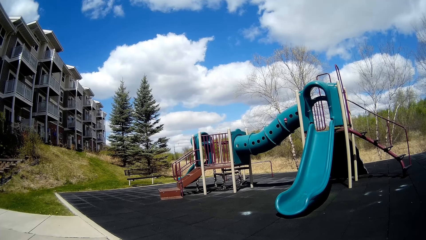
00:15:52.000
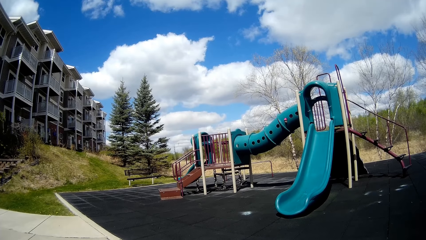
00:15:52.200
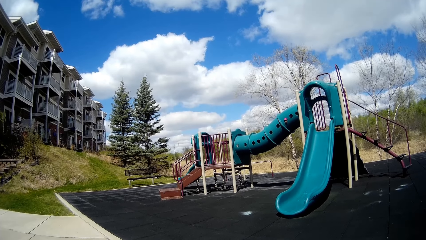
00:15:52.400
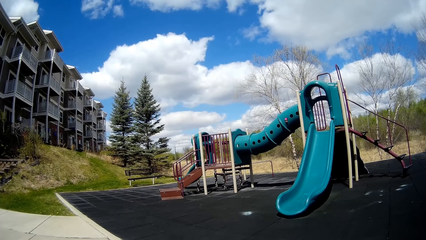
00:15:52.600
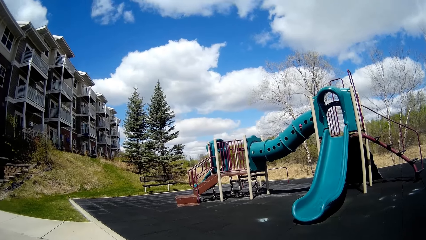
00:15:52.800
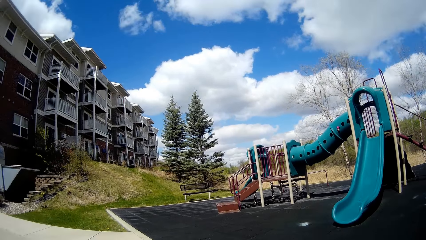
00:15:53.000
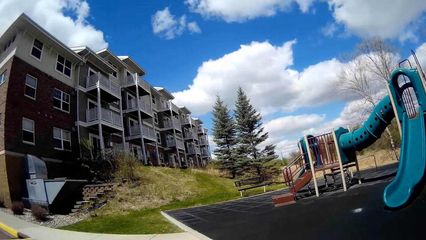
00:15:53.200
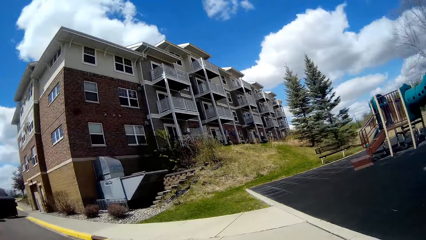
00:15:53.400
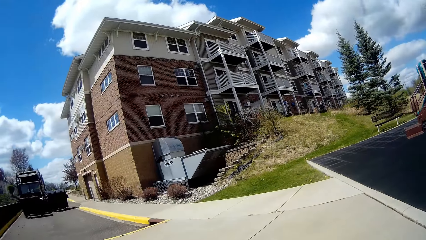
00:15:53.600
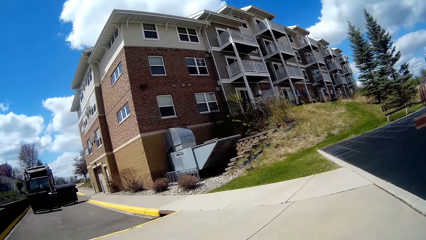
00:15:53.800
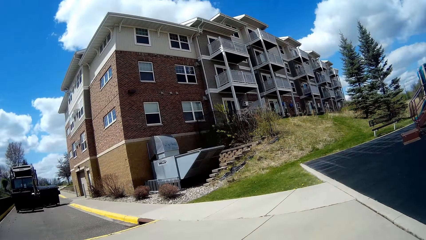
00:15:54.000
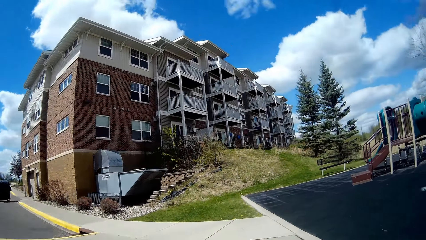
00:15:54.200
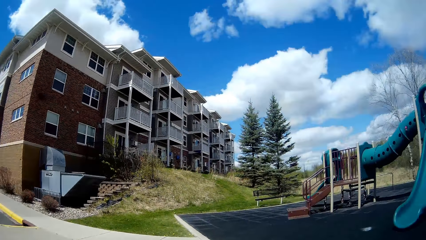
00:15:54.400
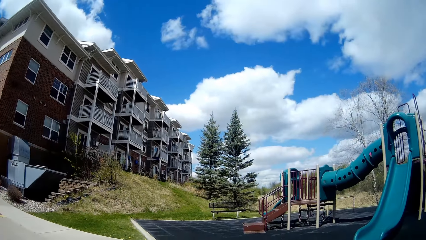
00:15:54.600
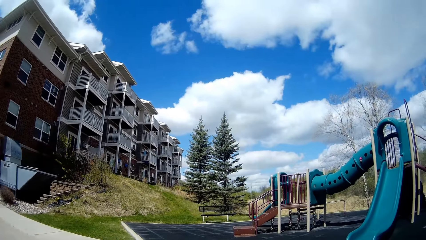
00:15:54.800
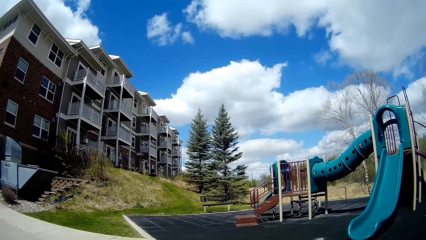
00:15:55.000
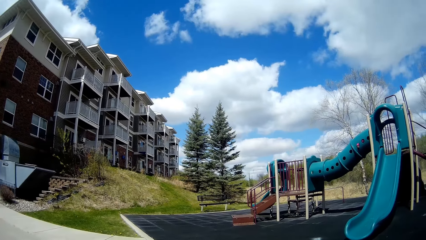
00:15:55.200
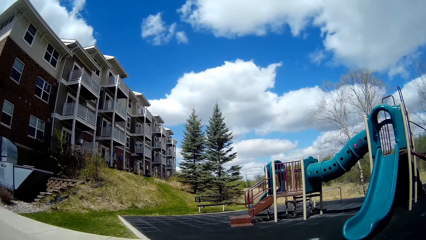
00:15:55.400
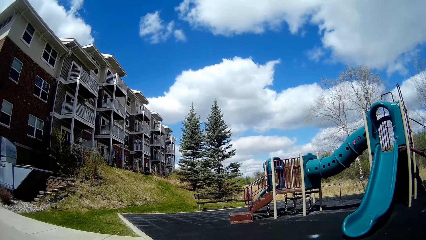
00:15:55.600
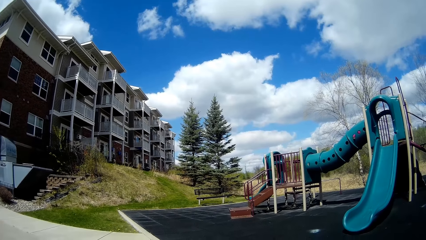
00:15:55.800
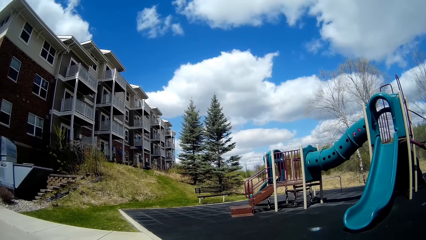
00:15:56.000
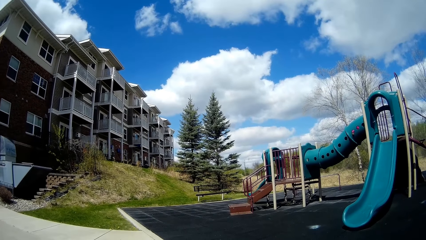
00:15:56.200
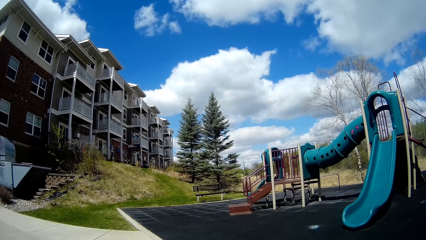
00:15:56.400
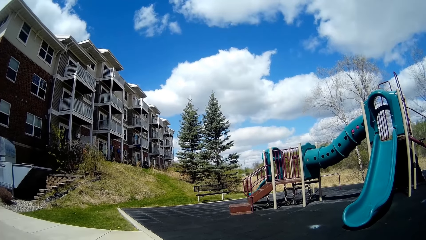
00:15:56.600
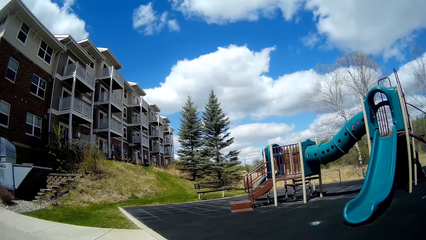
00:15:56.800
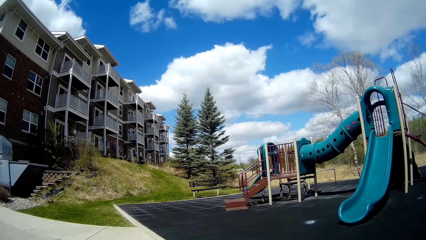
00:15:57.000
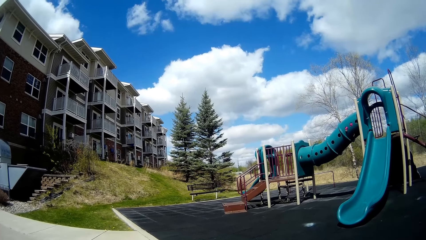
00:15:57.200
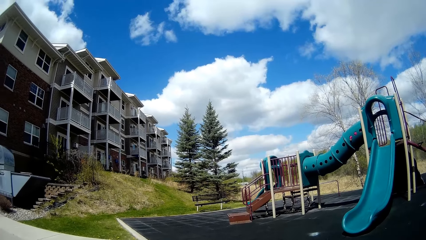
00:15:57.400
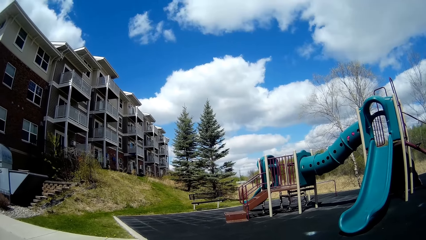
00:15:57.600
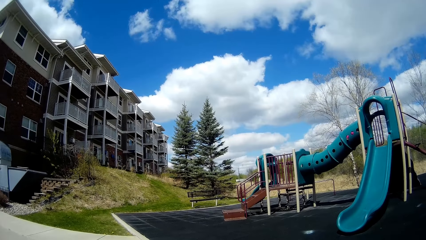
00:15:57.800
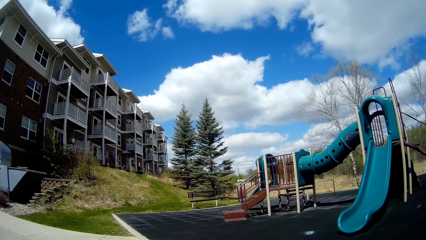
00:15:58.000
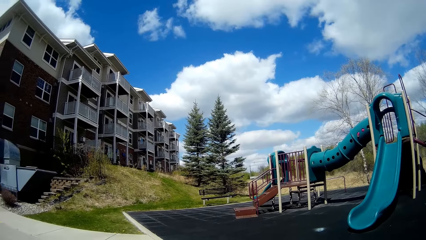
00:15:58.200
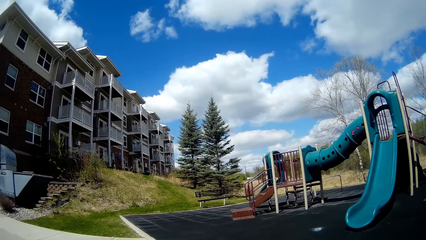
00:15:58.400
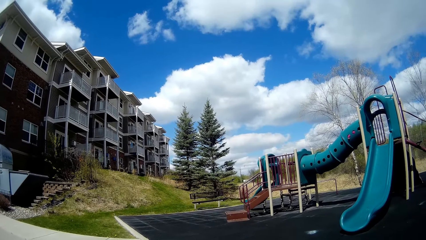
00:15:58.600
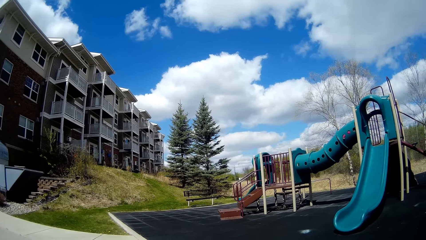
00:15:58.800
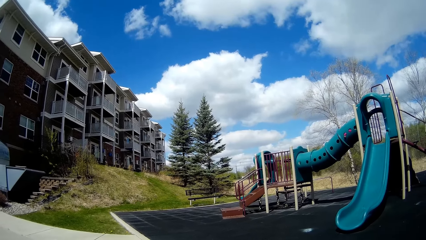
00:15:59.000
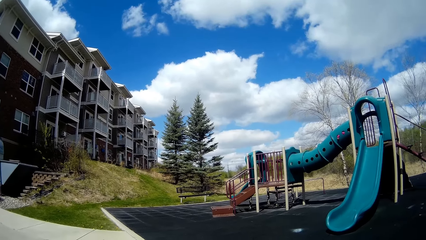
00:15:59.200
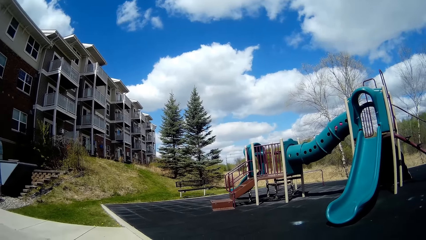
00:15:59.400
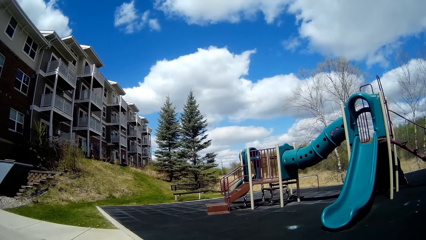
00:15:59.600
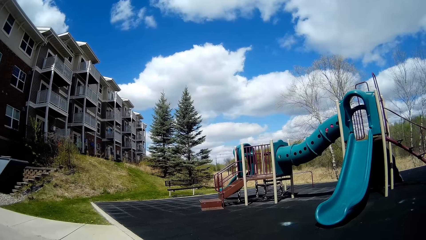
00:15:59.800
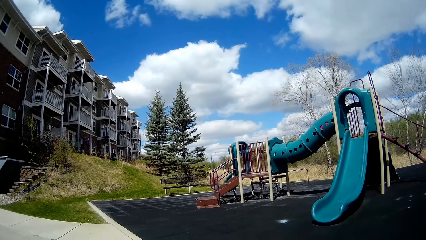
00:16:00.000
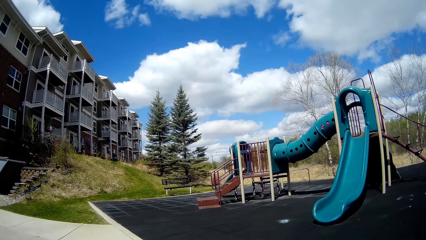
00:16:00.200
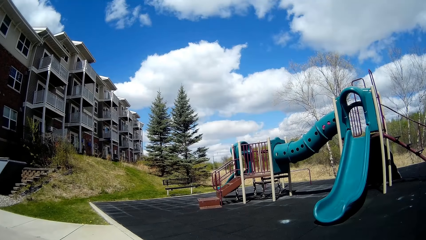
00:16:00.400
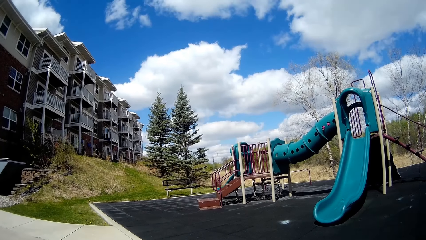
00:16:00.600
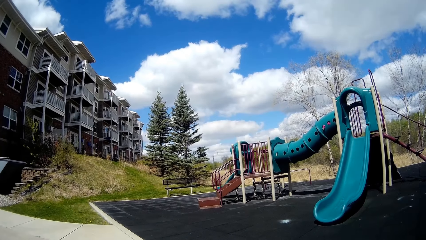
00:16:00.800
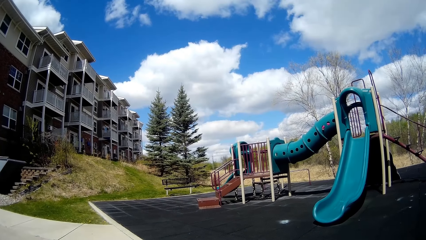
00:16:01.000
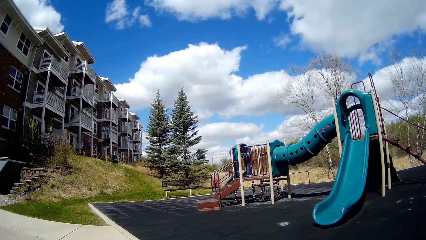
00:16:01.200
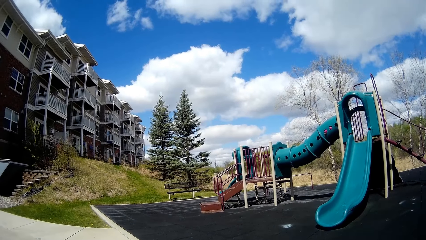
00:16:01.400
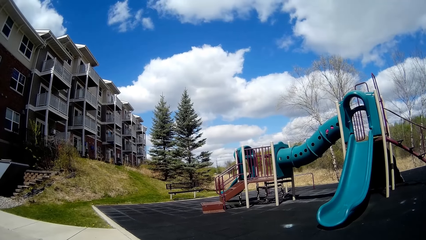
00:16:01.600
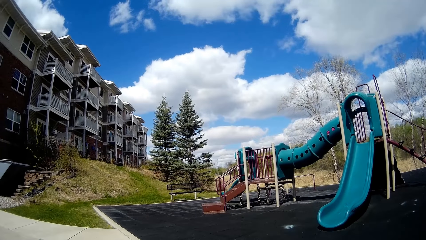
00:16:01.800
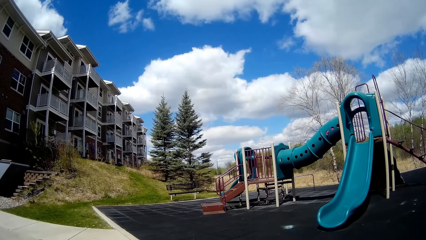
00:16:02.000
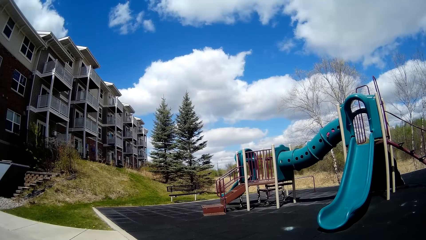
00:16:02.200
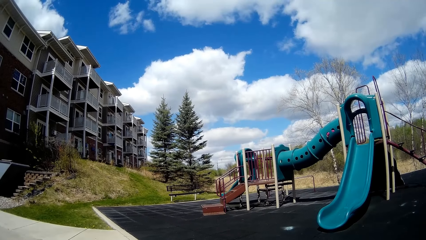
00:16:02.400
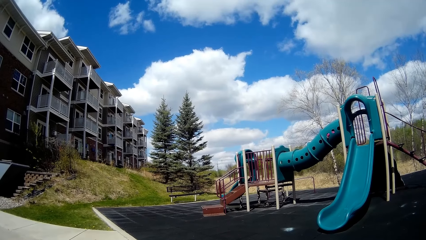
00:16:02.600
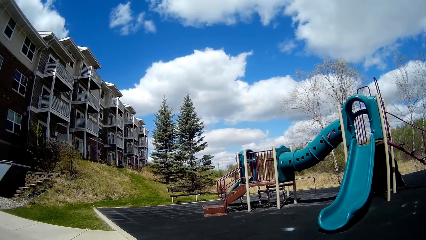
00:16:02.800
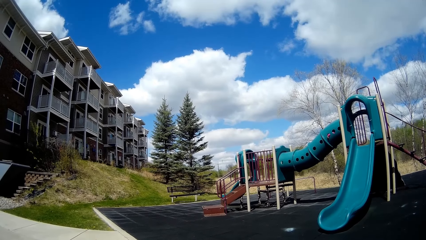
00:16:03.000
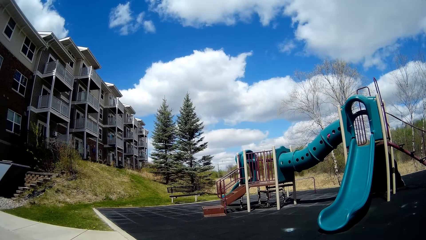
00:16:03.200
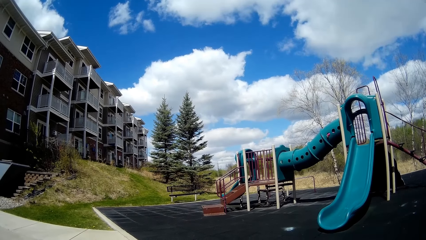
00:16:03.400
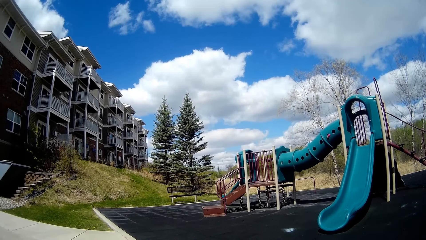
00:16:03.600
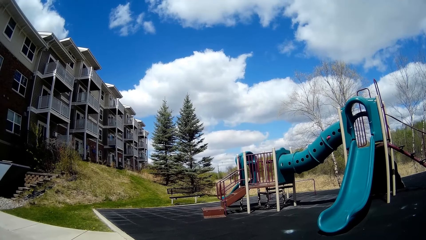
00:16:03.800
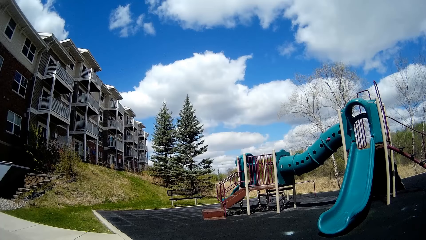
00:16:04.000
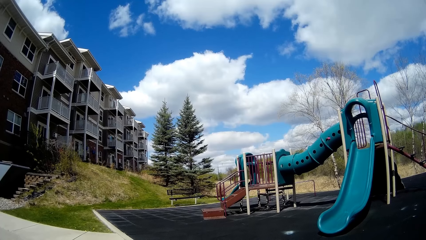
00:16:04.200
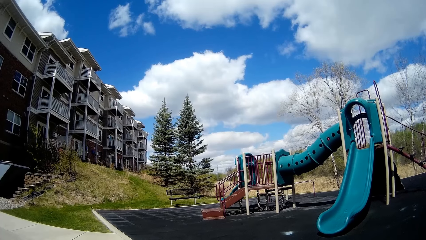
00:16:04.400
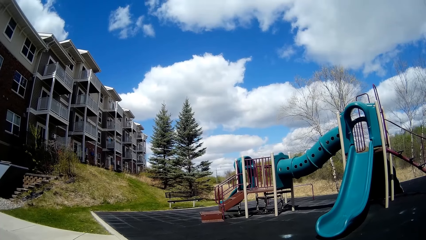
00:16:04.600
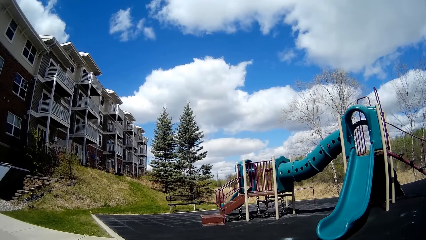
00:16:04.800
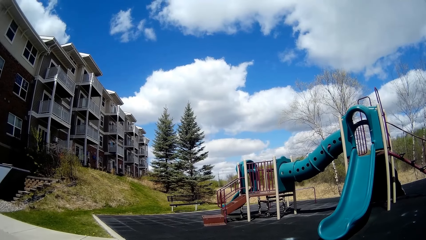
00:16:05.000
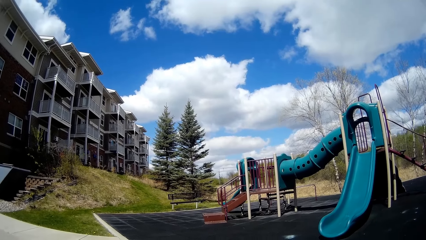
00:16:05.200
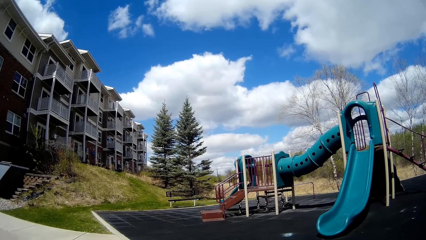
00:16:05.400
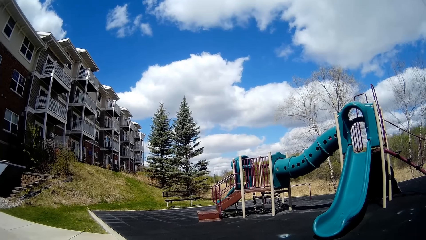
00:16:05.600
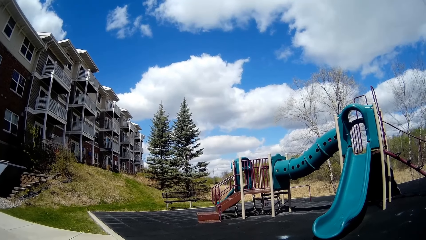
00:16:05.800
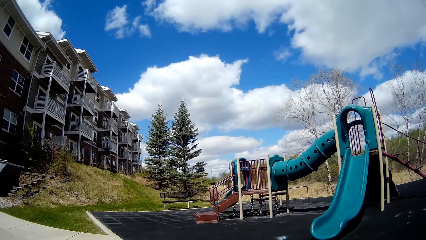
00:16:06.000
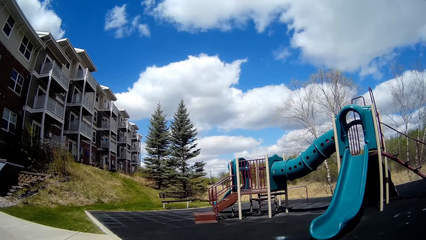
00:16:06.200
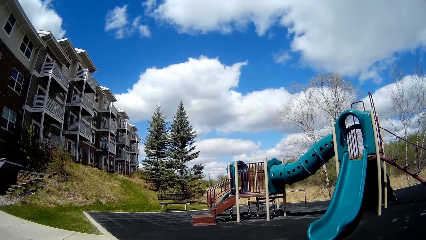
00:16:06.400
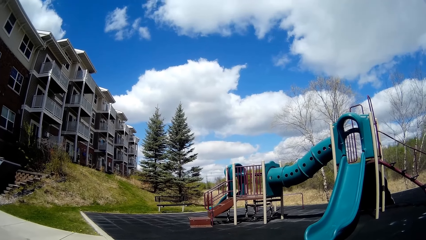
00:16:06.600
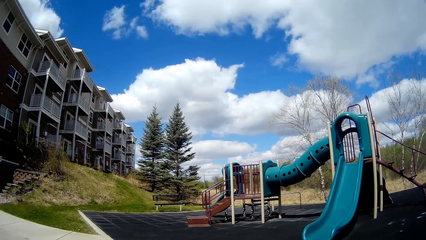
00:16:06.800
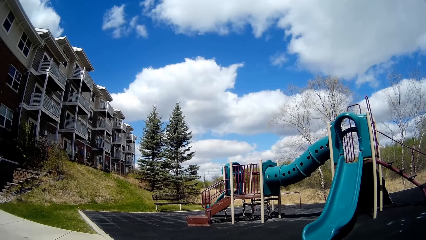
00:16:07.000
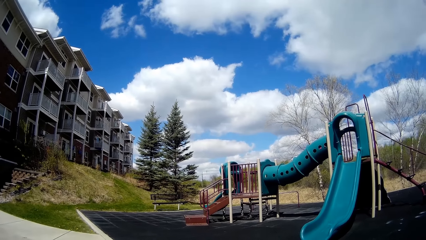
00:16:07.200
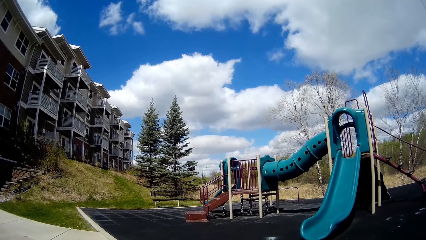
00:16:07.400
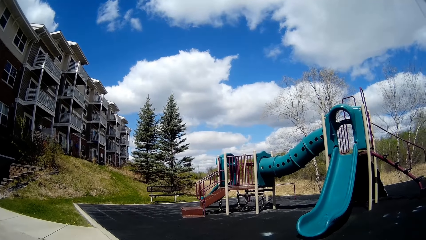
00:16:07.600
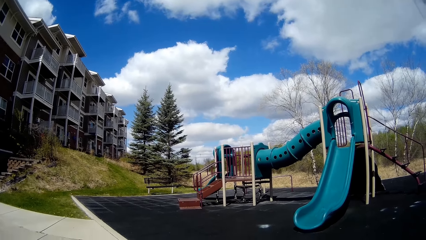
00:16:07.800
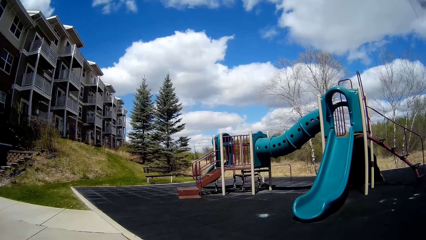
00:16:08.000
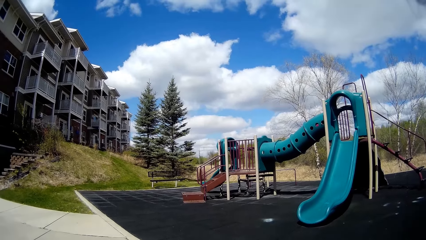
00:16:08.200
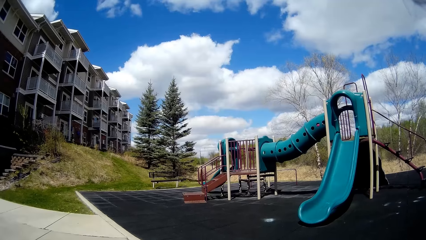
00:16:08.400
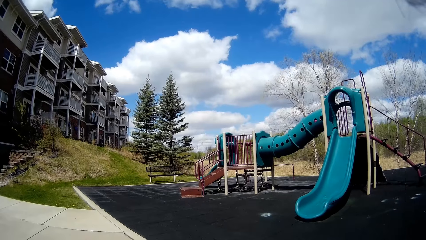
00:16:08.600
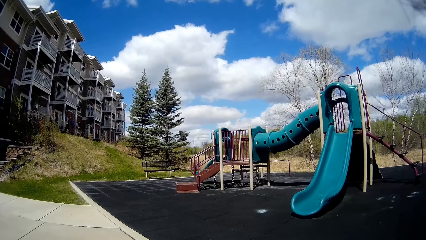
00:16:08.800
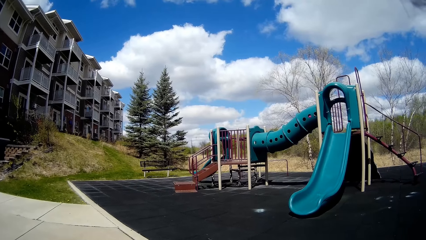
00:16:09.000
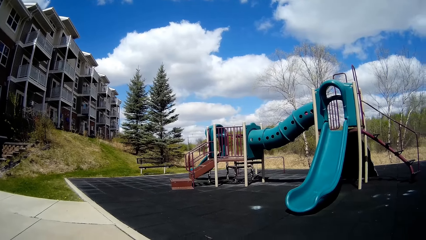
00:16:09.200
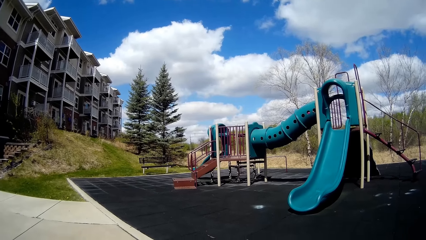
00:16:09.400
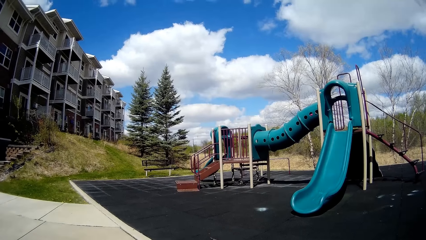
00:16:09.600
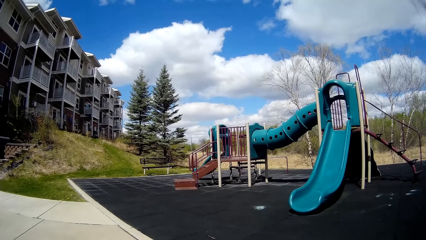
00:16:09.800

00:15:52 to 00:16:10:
The camera wearer looks around and talks.
